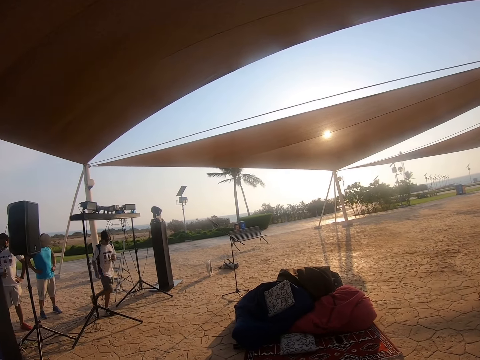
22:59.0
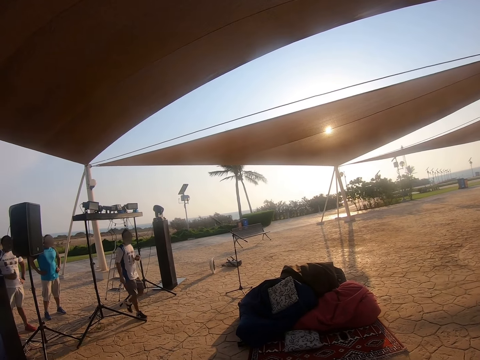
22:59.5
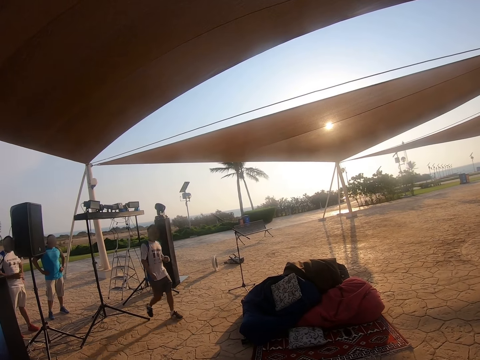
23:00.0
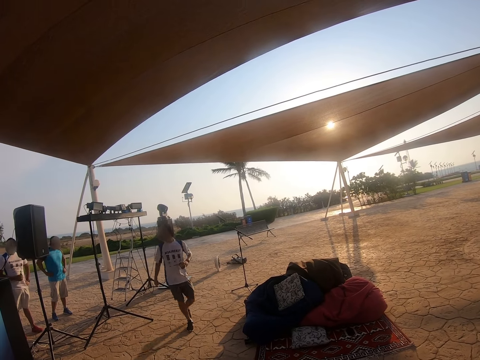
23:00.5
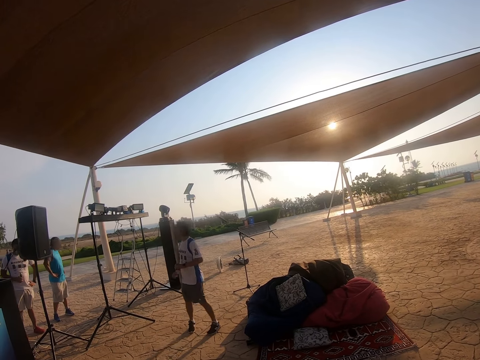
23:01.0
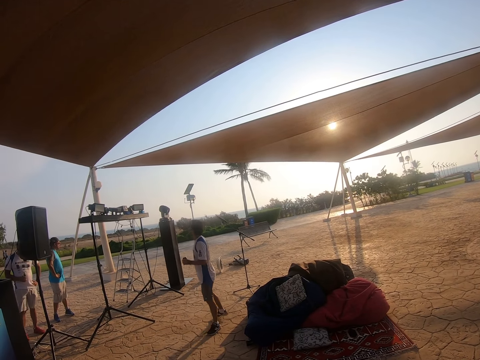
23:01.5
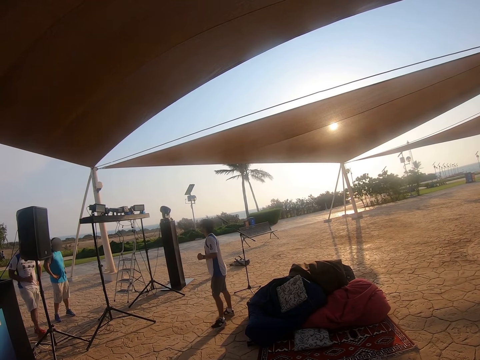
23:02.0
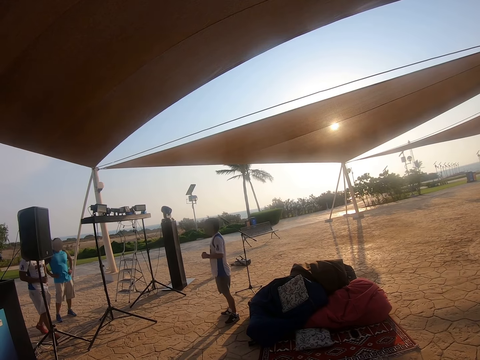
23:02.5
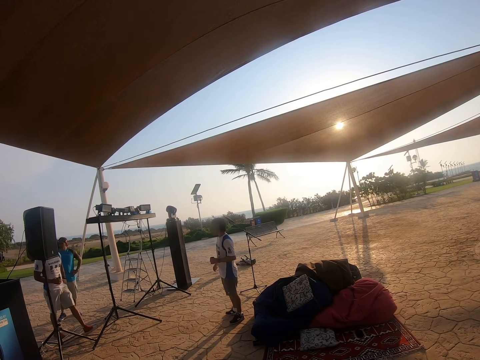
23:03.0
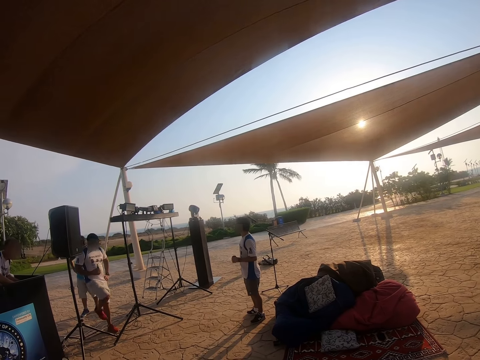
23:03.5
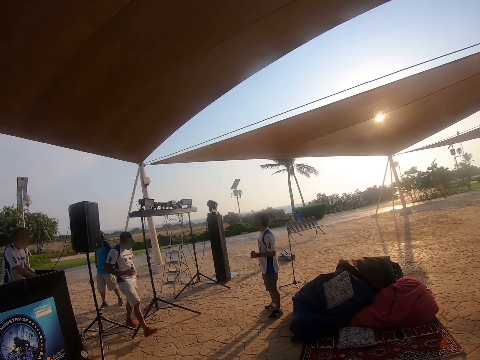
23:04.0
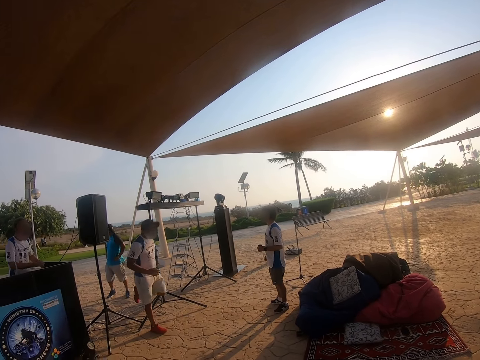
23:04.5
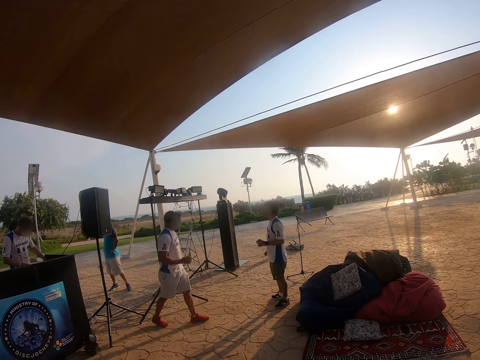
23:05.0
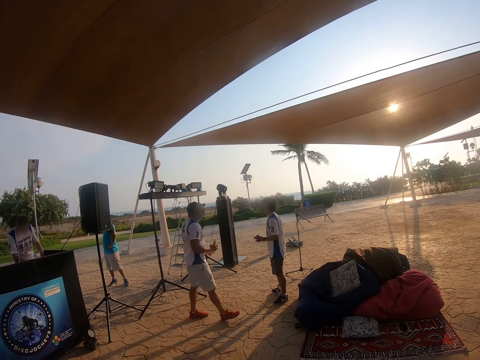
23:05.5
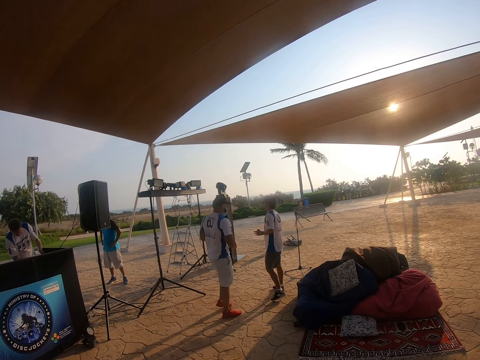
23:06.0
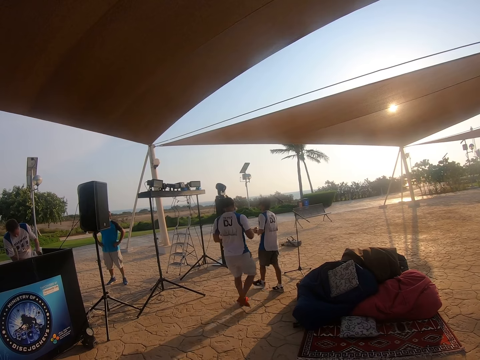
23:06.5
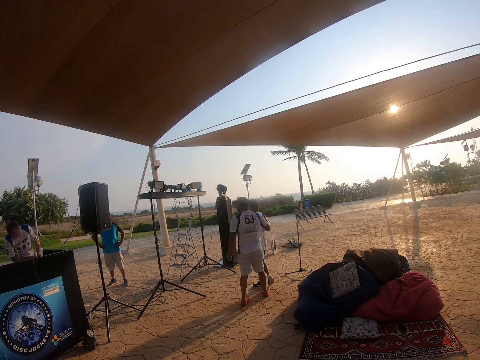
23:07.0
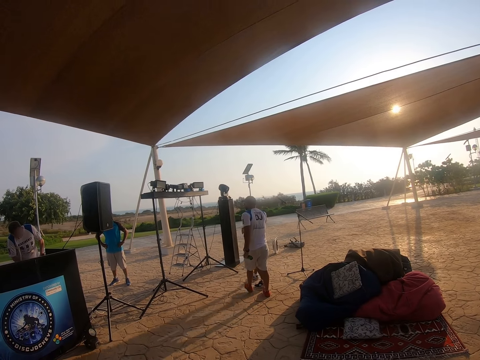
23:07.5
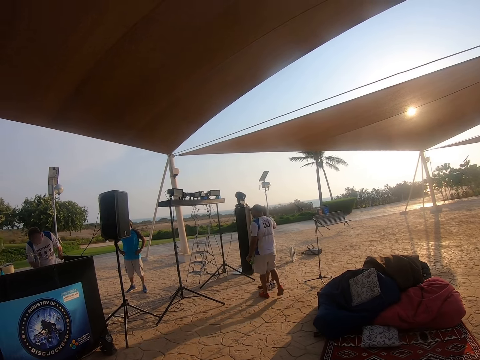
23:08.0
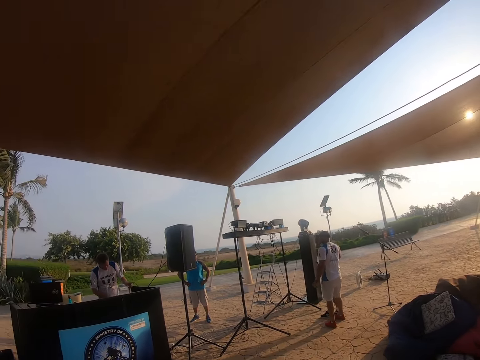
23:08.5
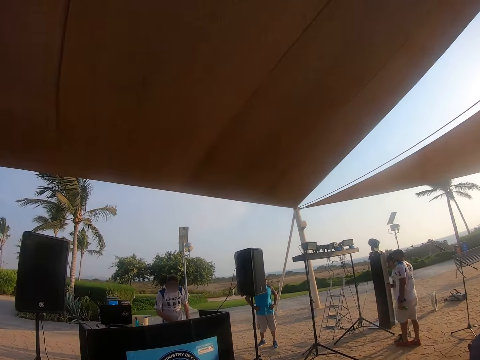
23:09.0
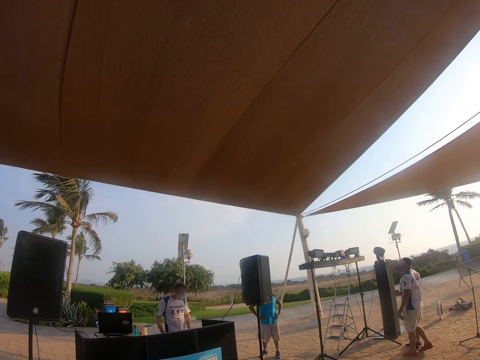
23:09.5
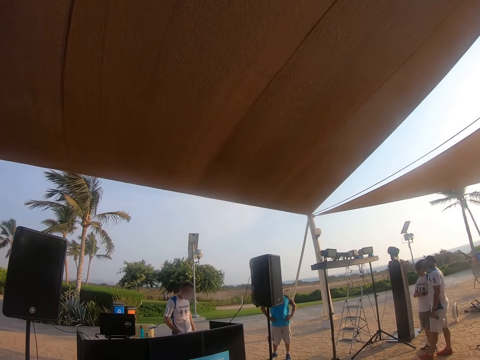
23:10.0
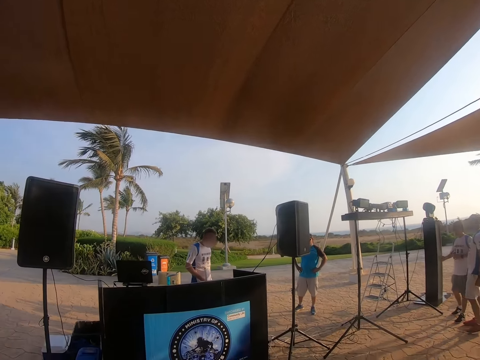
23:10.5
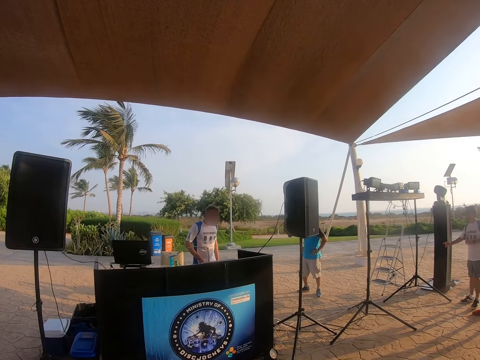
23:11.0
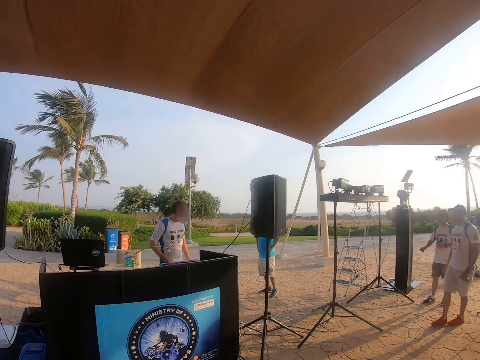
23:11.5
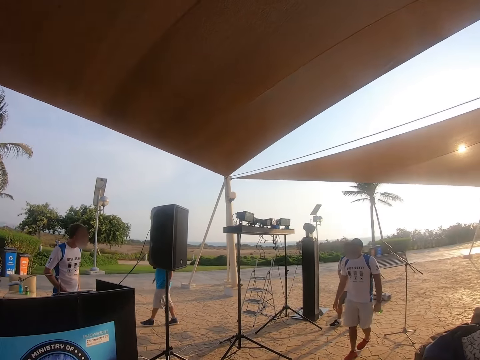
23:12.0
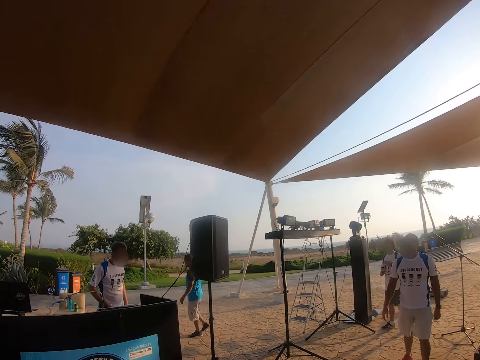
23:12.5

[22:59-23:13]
The camera wearer looks around the tent. A man walks around. Another man walks around. The camera wearer looks around.

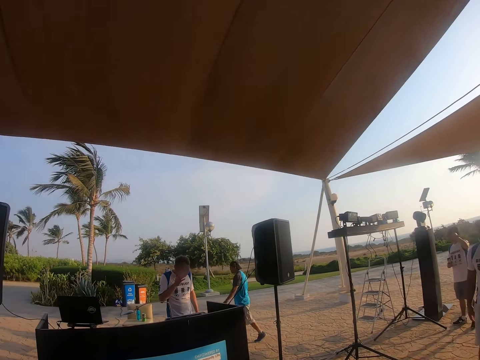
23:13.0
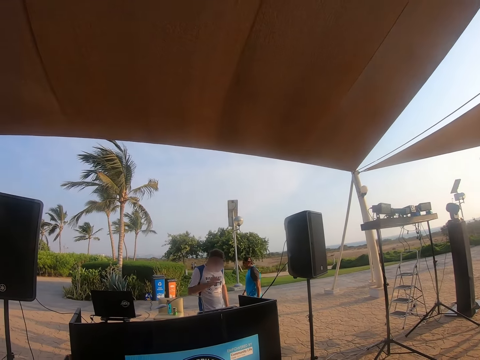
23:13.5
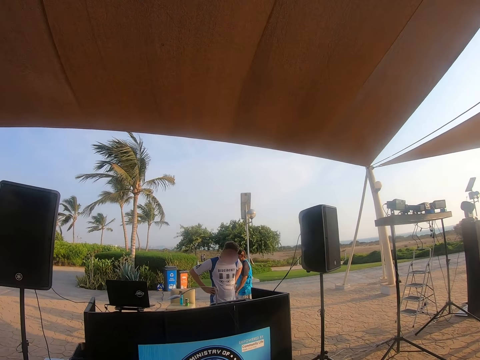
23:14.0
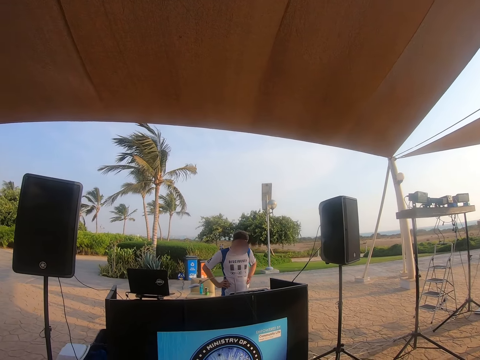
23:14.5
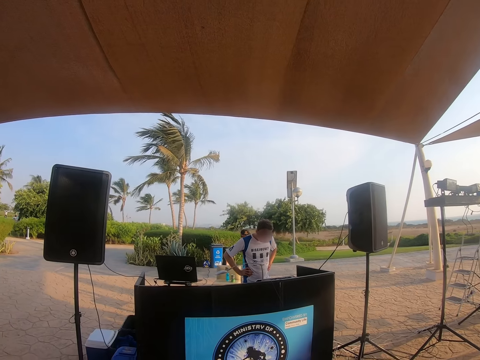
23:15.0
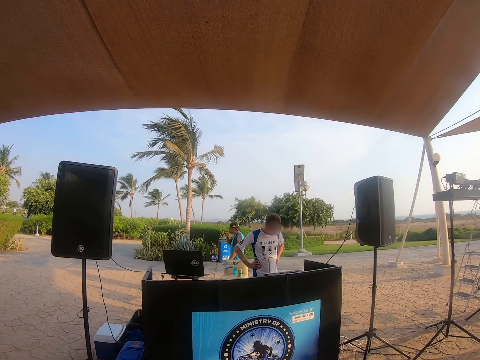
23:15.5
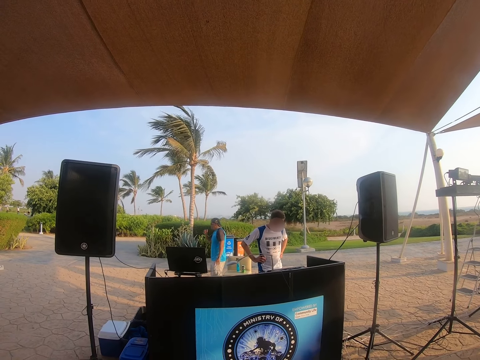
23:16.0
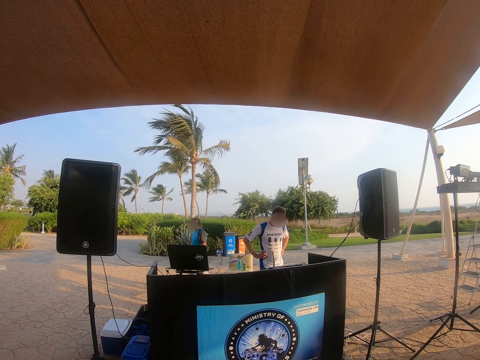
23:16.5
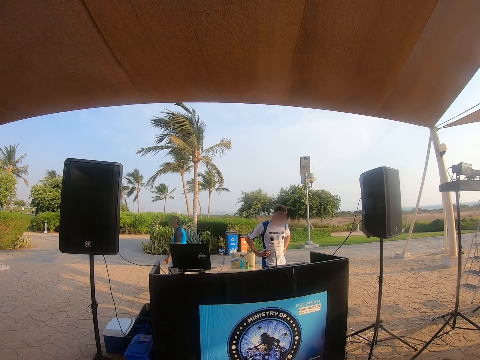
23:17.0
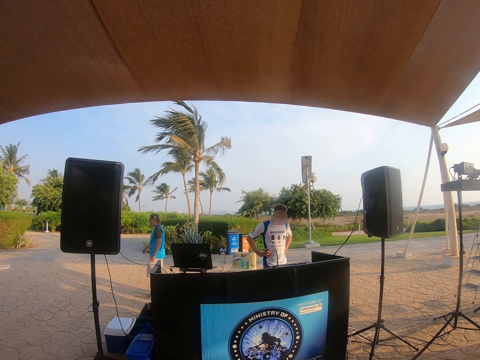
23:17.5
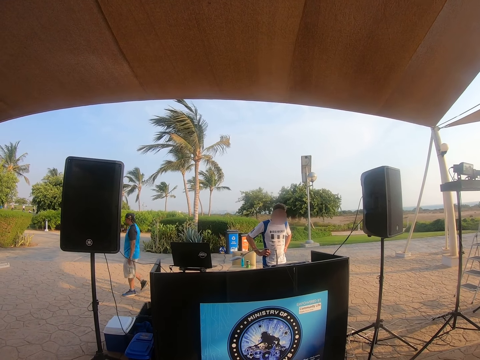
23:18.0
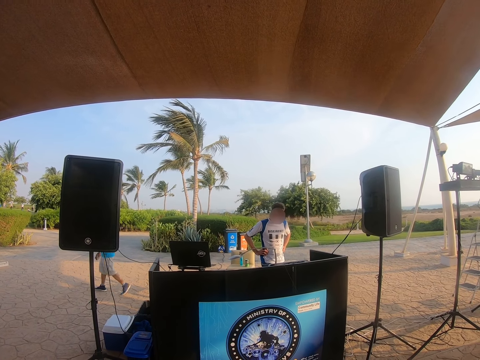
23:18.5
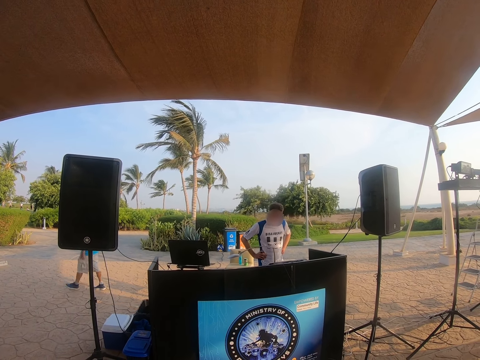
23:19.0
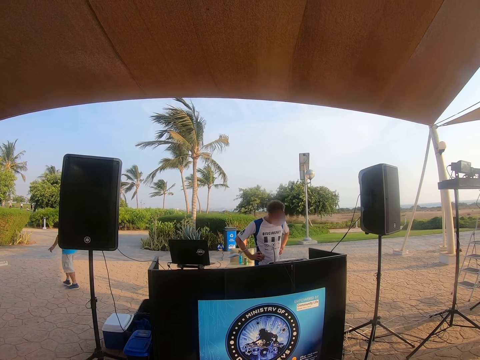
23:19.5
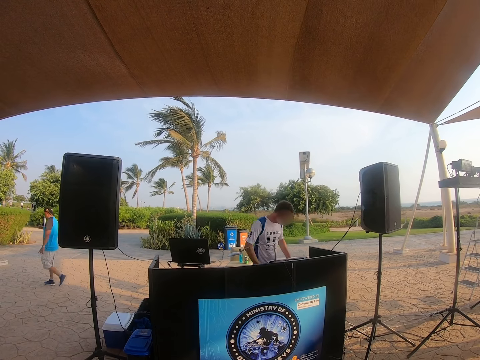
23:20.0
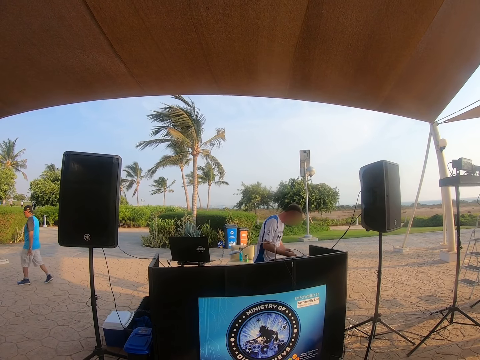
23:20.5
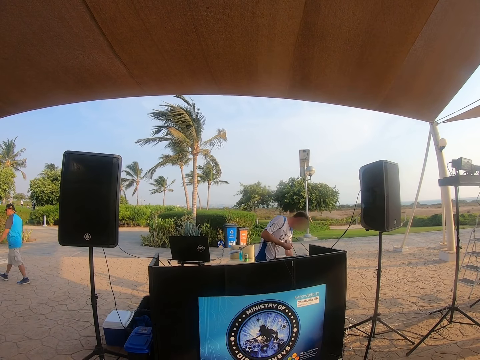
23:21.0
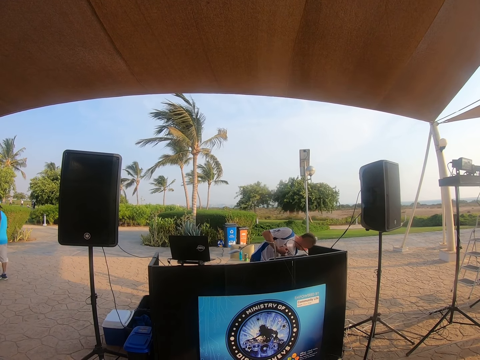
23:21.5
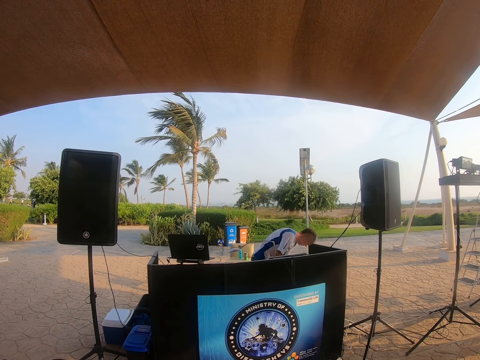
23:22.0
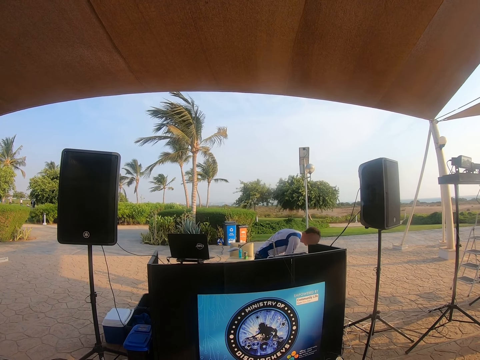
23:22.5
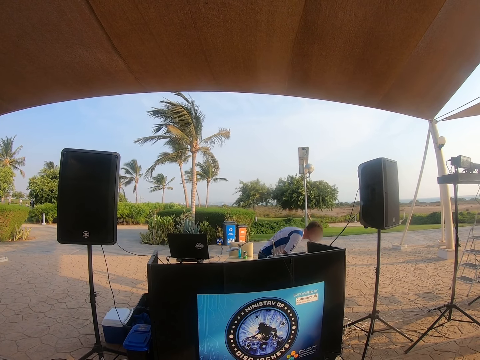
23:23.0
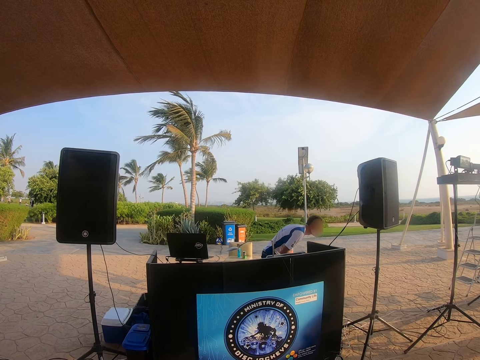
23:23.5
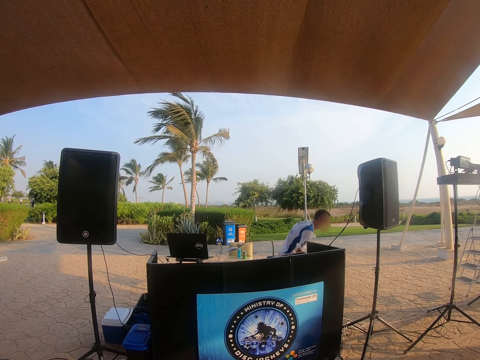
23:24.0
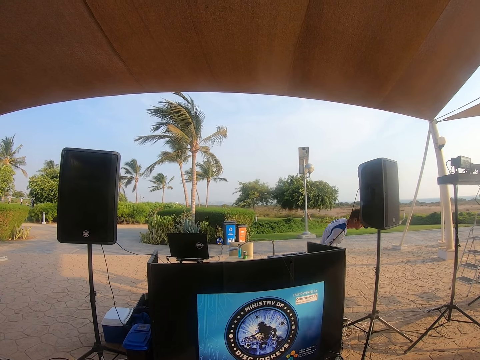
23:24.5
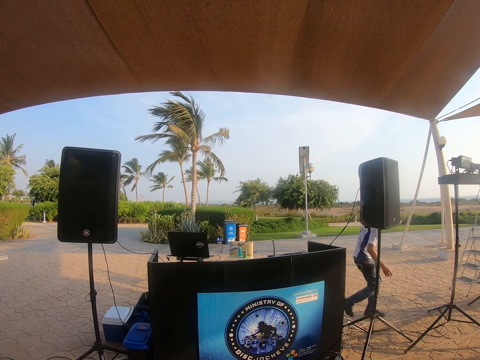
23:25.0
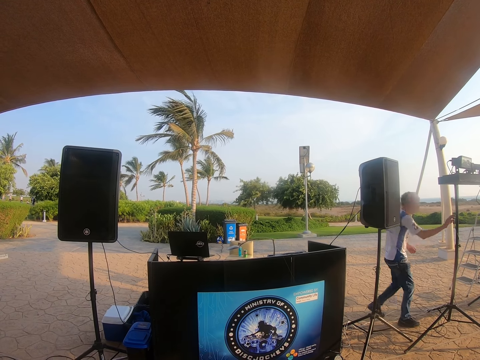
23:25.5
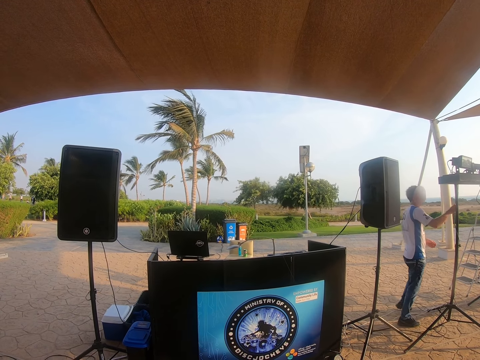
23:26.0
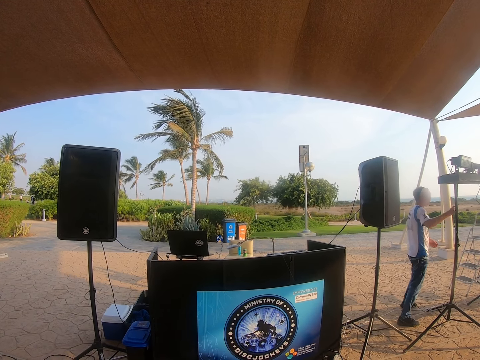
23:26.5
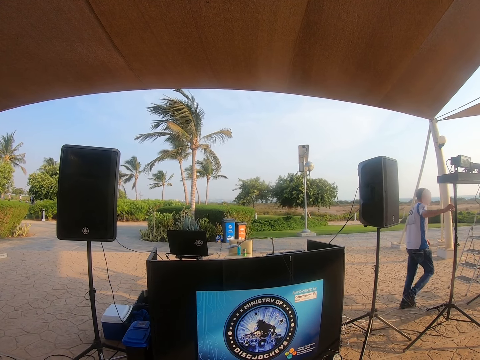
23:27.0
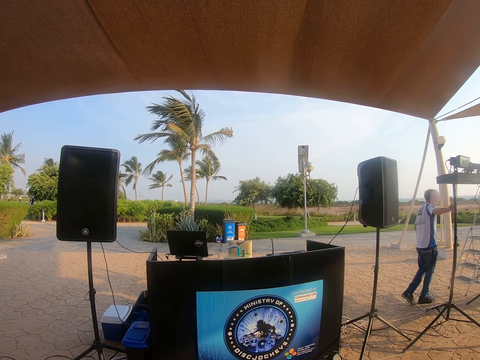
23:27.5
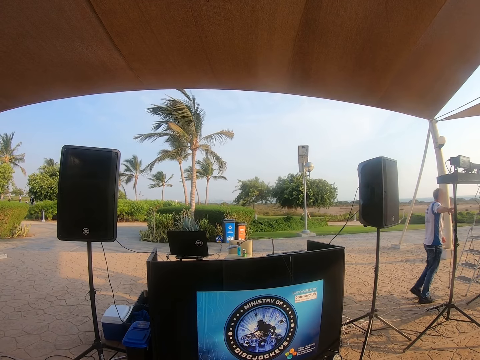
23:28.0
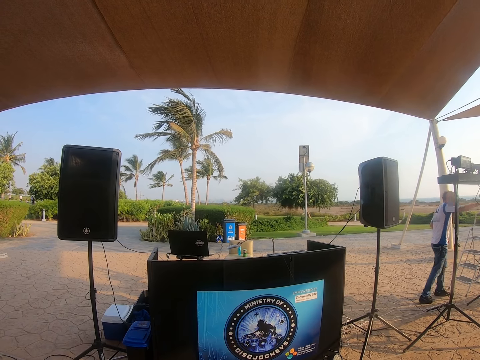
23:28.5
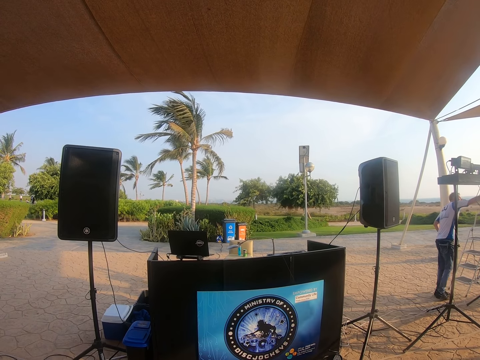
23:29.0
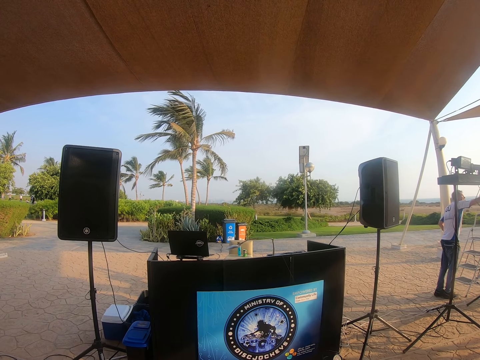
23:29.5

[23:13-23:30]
A man walks around. The camera wearer looks at the speakers. Another man touches the cable, walks towards the stand and touches the cable.
